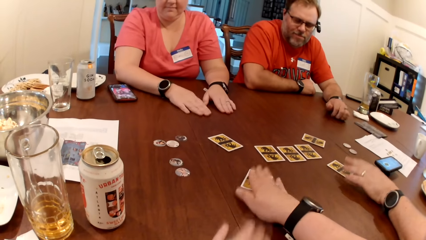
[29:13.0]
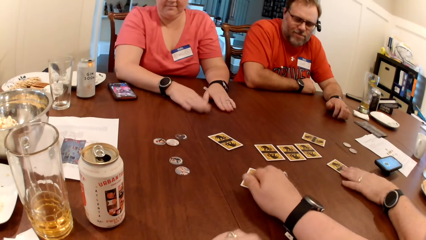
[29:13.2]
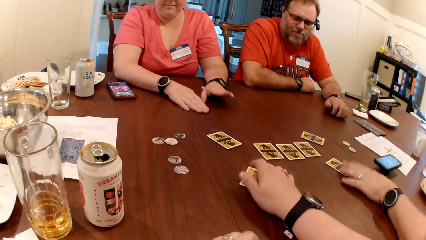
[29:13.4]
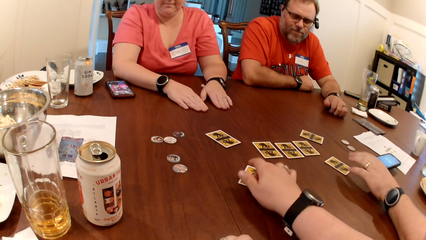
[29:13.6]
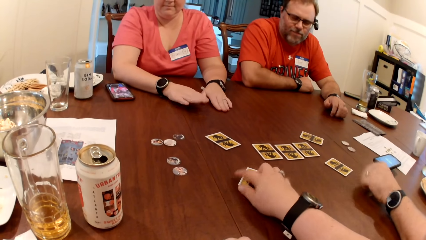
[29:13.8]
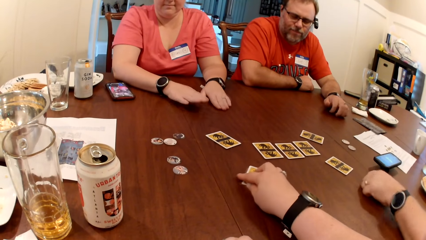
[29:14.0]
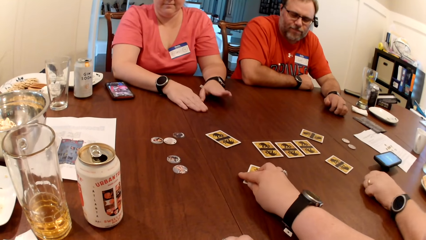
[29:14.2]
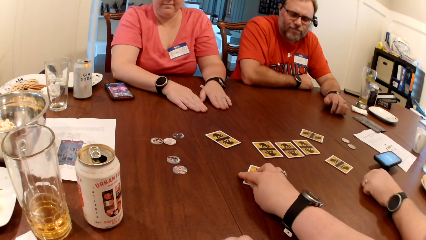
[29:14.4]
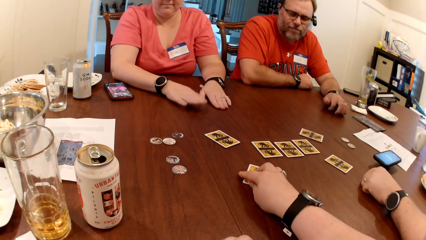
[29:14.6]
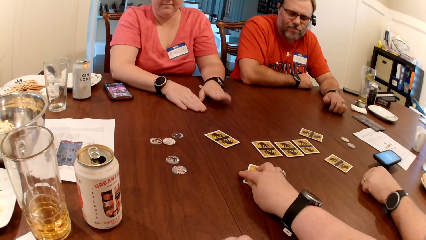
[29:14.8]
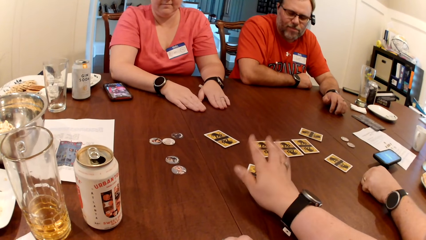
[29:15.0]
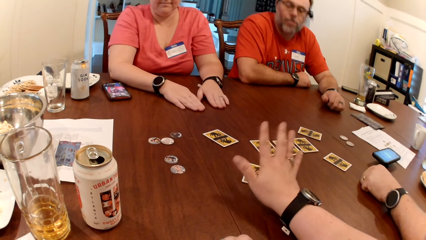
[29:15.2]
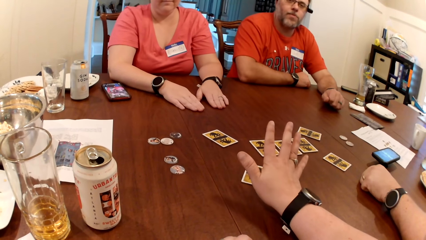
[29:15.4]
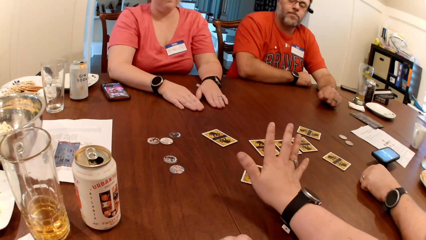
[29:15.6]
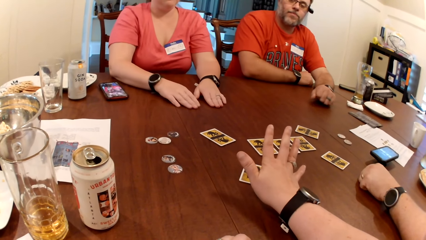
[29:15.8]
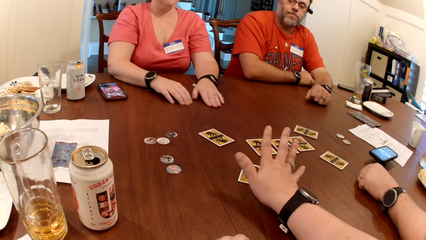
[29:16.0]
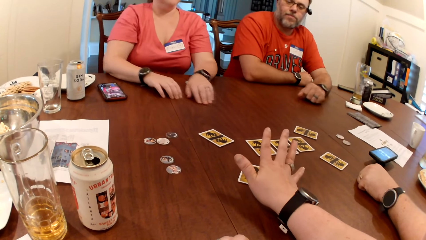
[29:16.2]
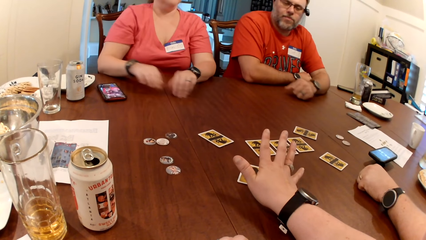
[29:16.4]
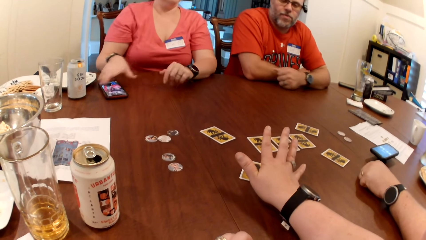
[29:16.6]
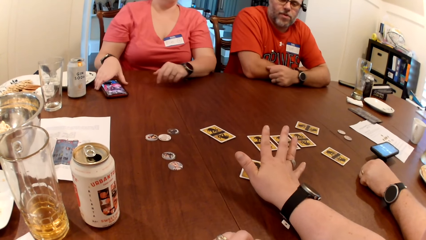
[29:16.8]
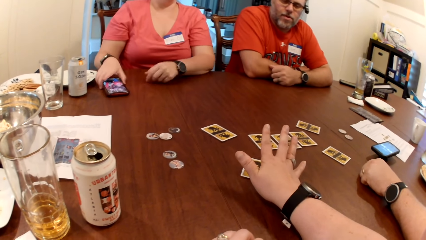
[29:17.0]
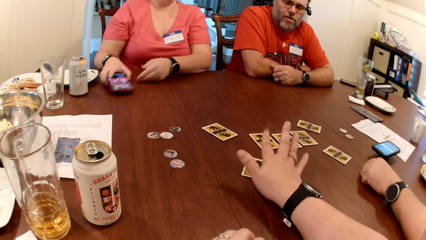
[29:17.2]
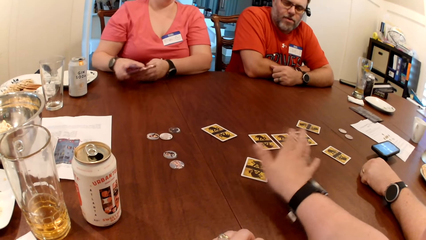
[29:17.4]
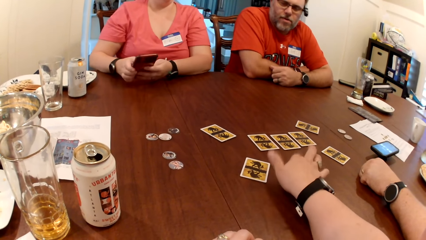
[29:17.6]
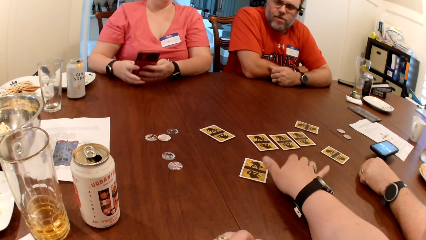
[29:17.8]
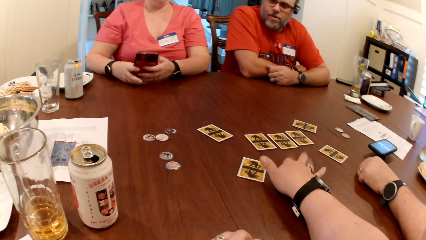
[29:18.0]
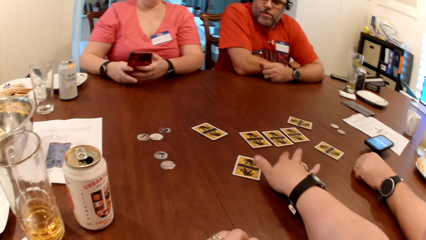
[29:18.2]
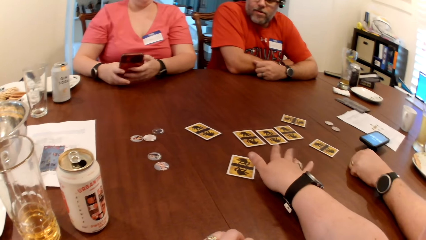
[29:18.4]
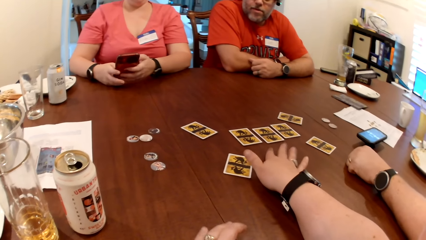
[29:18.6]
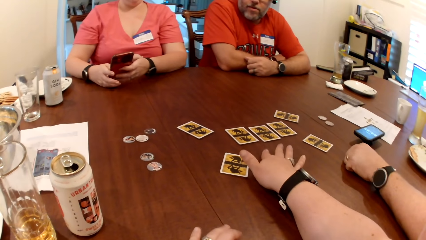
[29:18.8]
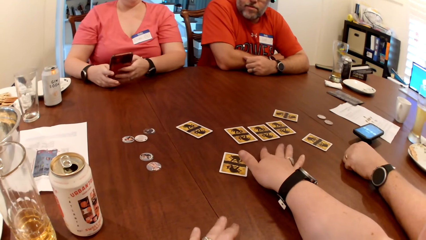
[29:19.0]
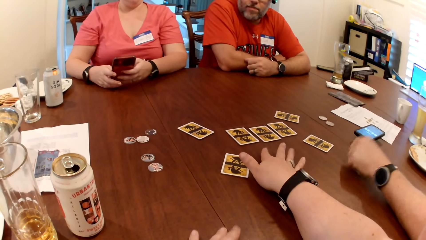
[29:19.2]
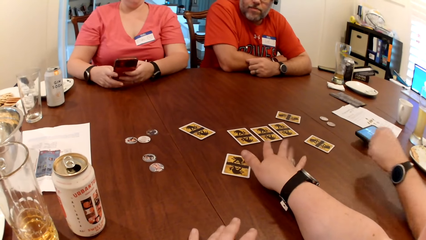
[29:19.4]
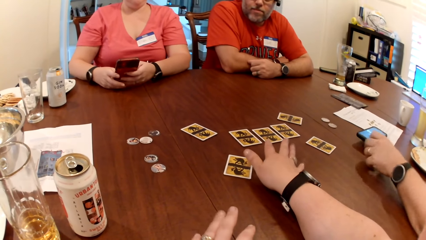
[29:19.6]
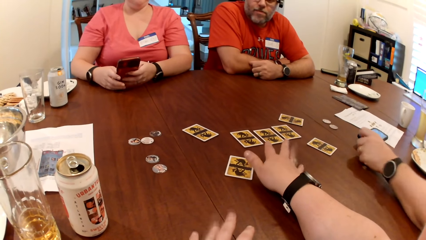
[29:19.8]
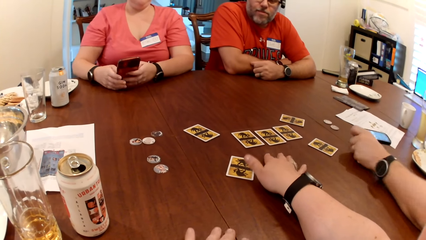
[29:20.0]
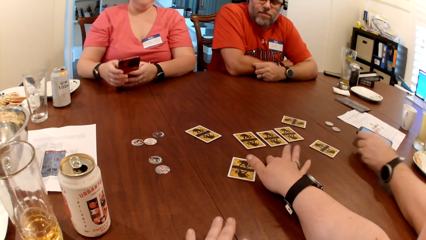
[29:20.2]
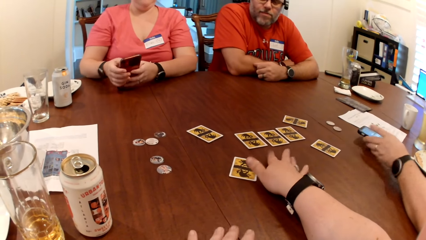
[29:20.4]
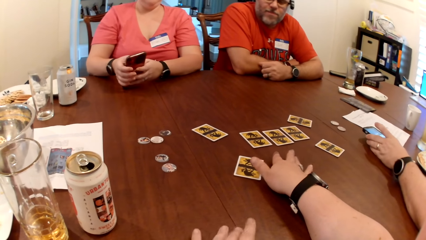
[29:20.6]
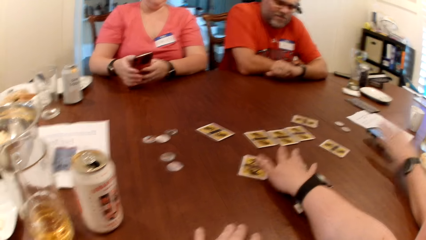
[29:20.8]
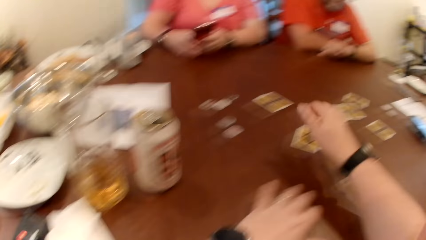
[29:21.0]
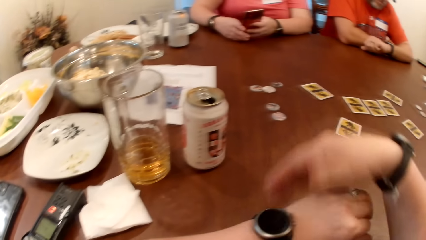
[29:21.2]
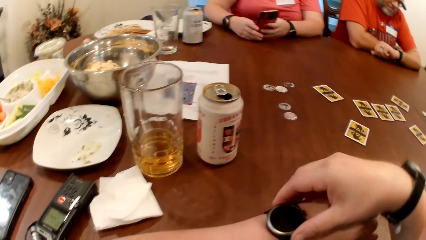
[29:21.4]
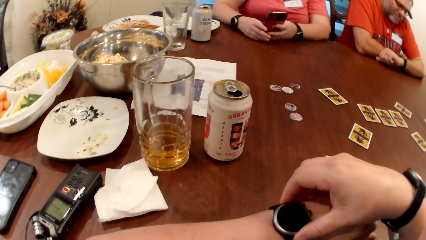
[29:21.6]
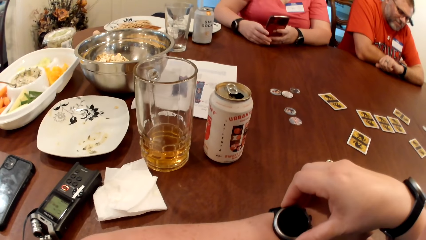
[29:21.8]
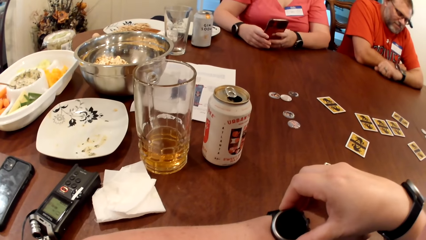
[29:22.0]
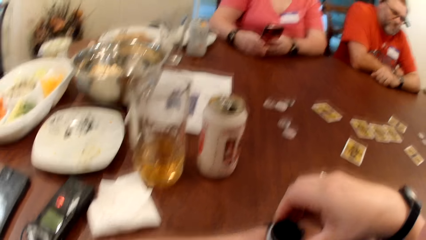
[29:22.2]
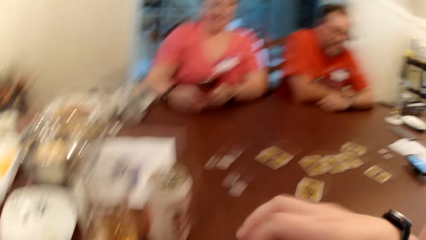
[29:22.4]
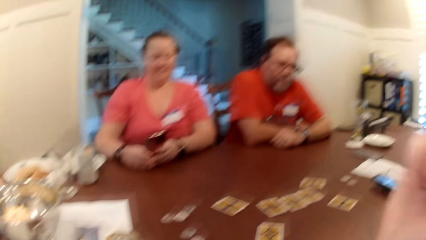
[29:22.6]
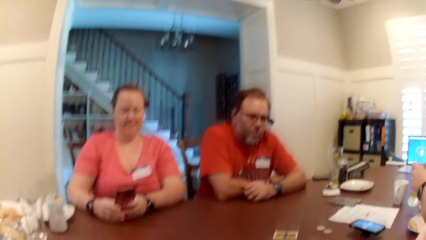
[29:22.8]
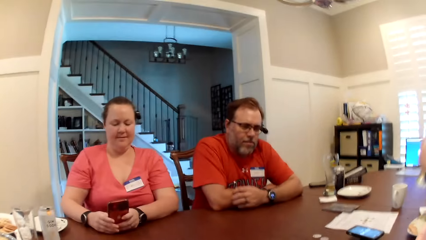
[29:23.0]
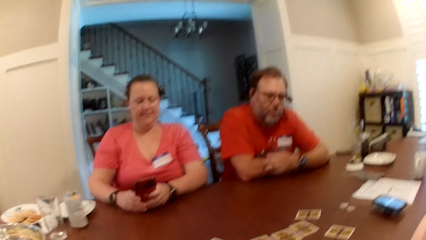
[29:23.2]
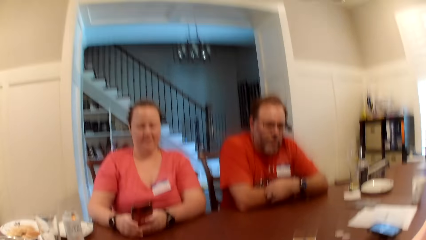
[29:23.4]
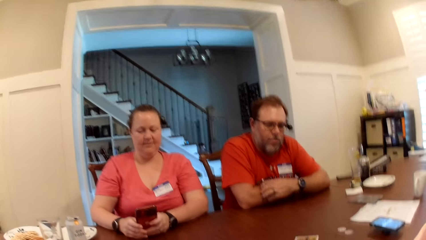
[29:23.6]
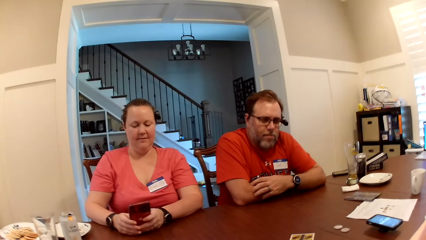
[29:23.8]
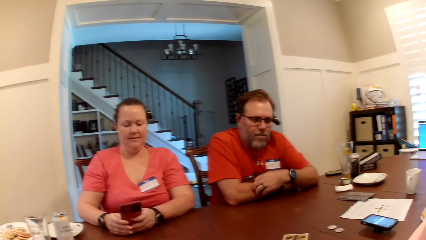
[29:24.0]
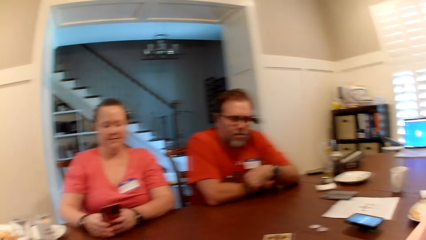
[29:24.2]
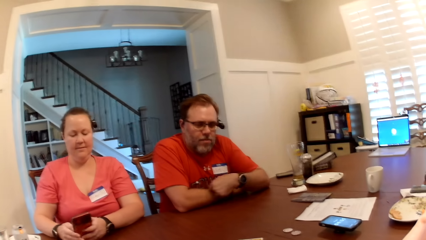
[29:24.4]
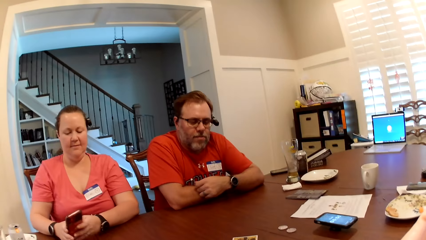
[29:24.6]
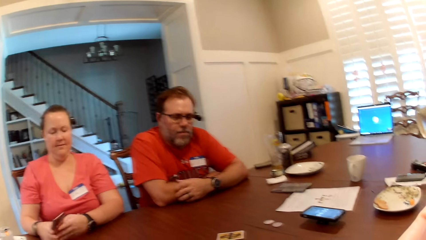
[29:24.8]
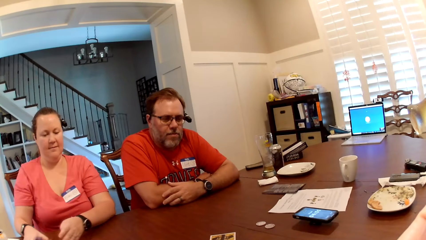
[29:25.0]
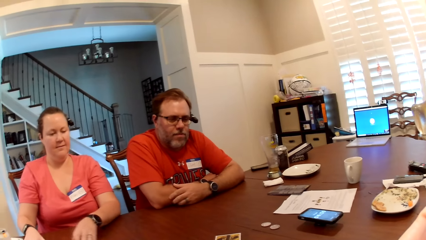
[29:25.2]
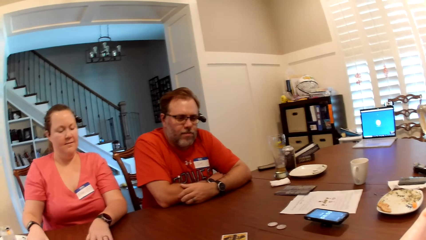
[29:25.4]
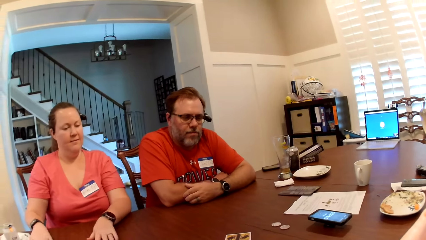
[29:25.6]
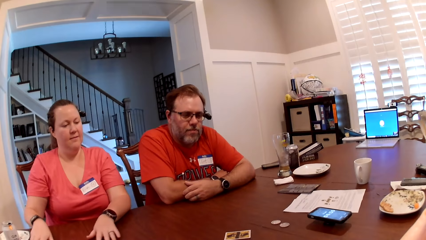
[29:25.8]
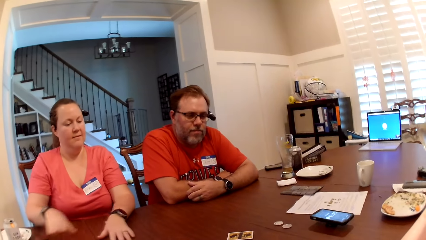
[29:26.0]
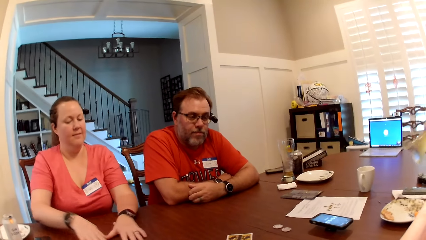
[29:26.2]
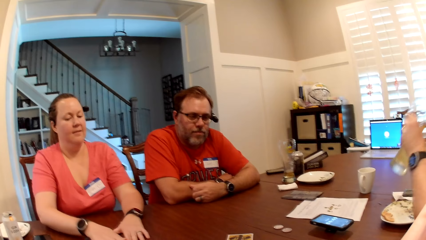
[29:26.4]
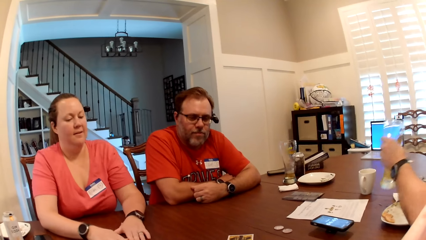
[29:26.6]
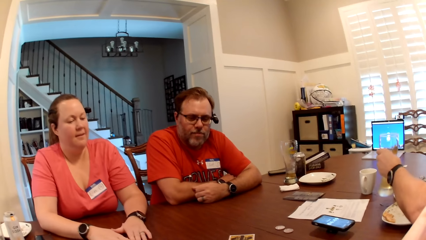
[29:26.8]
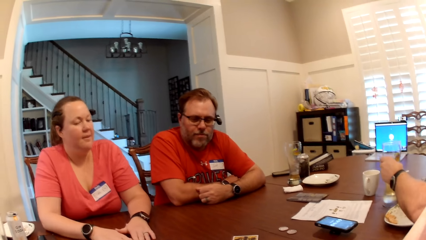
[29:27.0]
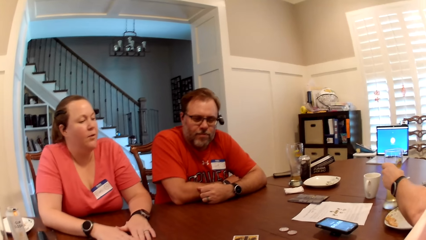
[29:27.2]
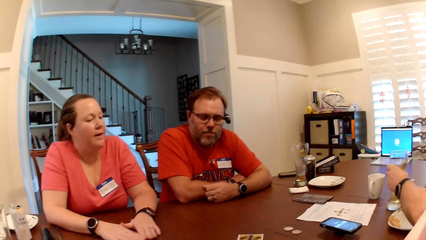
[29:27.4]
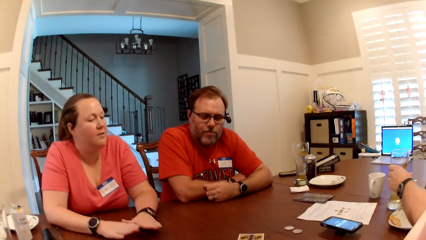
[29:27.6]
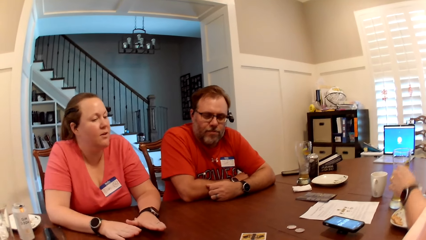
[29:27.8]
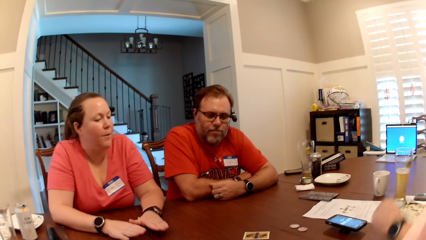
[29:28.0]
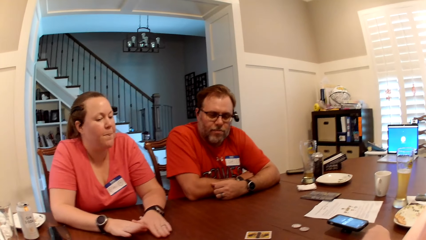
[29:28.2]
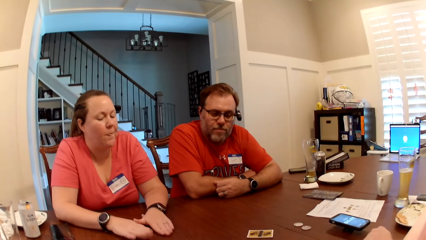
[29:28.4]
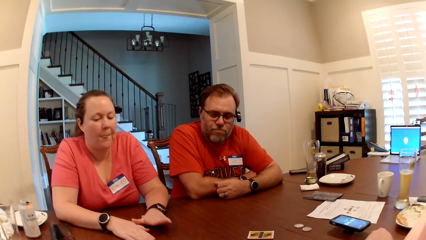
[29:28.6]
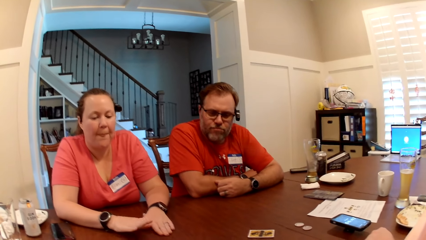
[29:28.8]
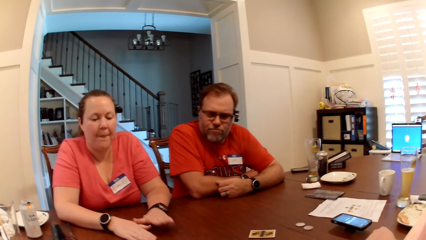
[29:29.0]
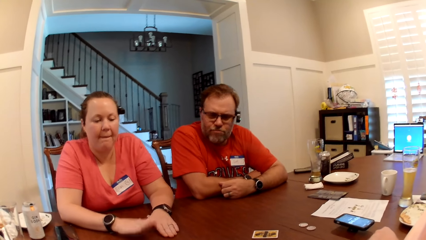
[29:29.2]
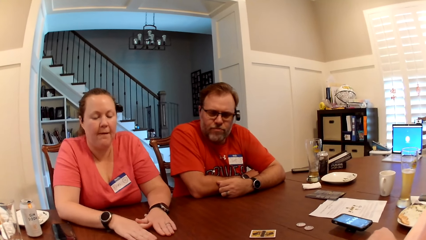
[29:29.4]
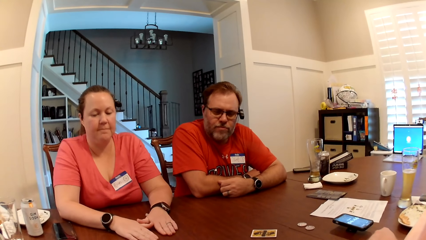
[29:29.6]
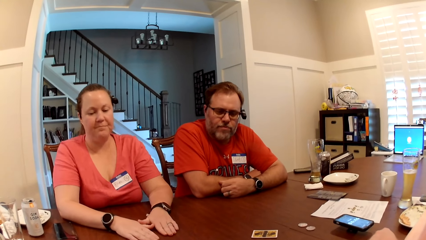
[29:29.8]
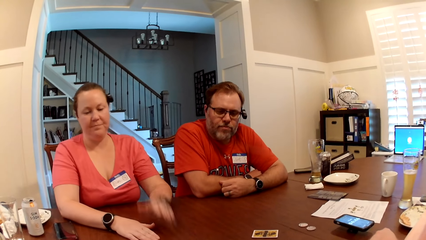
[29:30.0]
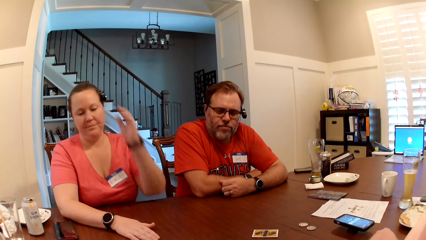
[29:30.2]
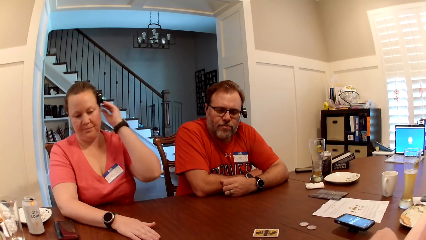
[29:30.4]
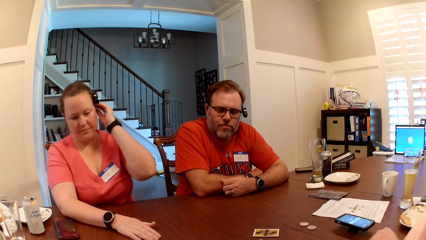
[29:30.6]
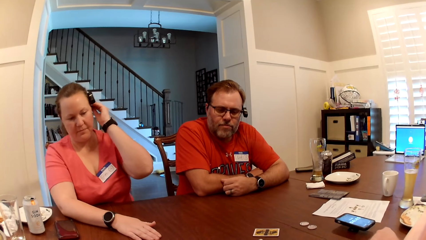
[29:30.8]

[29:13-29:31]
A man removes his left hand from the card. Another man opens both eyes. A woman picks up a phone on the table with her right hand and operates the phone with both hands. The first man adjusts the phone on the table with his left hand. The camera wearer adjusts a wristwatch on her left hand with her right hand. The first man picks up the cup of drink on the table with his left hand. The woman drops the phone on the table with her right hand. The first man drops the cup of drink on the table with his left hand. The woman bangs both hands on the table.
